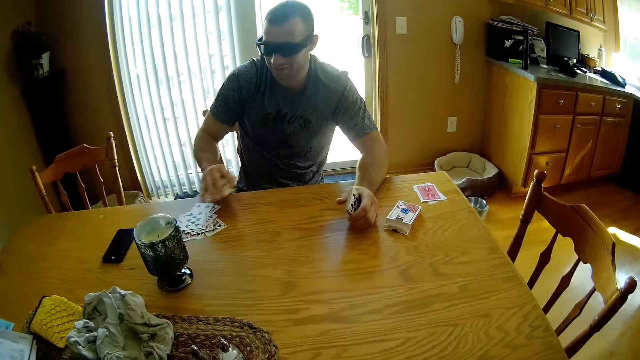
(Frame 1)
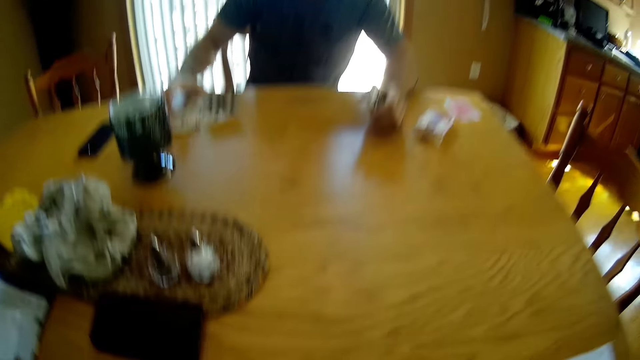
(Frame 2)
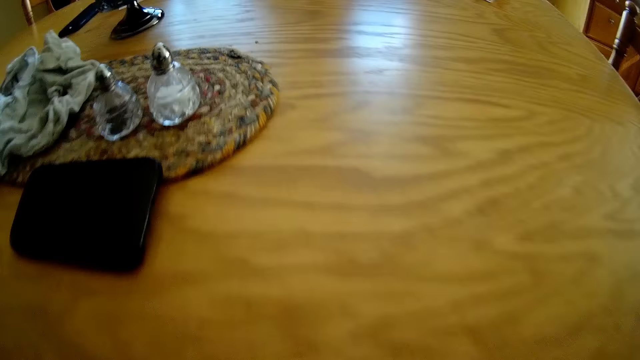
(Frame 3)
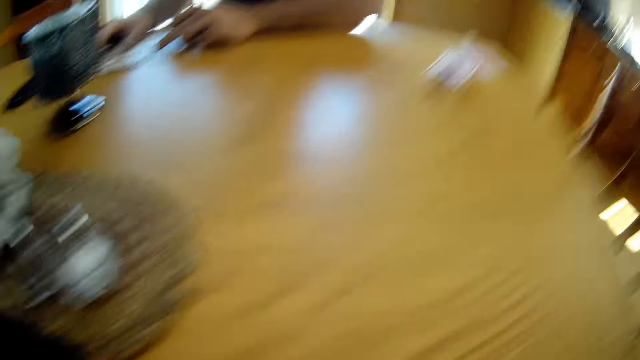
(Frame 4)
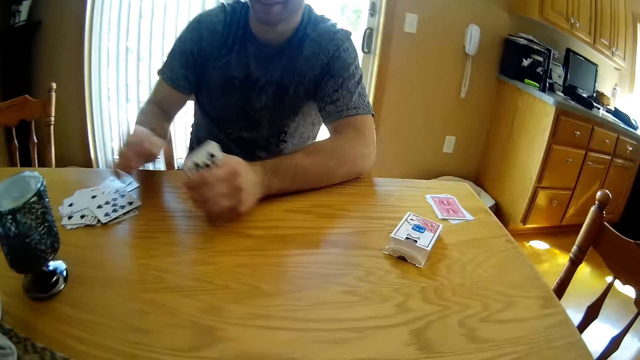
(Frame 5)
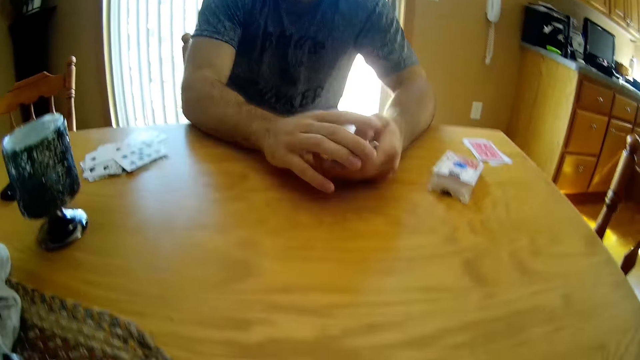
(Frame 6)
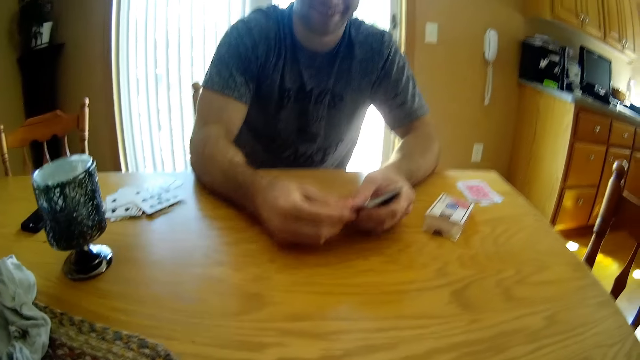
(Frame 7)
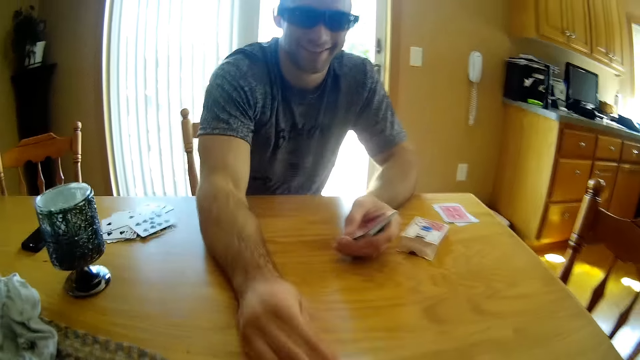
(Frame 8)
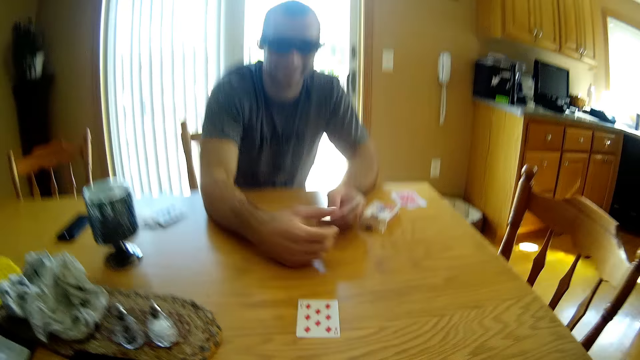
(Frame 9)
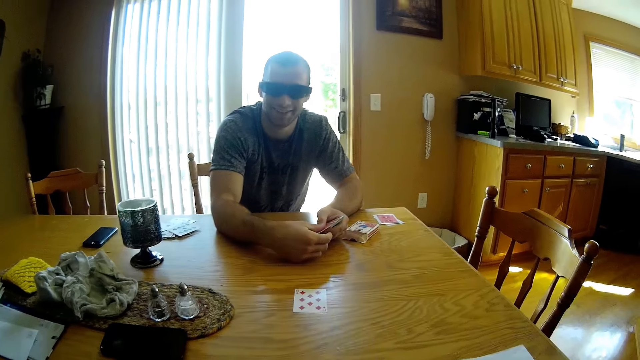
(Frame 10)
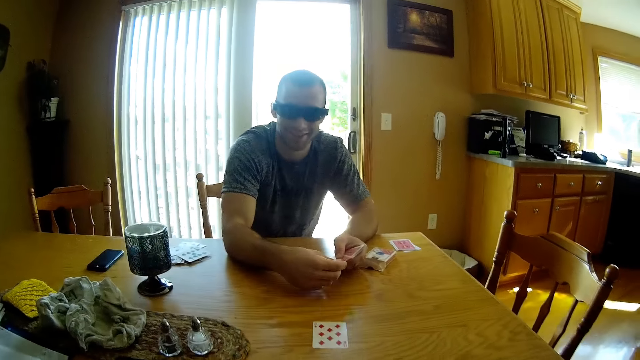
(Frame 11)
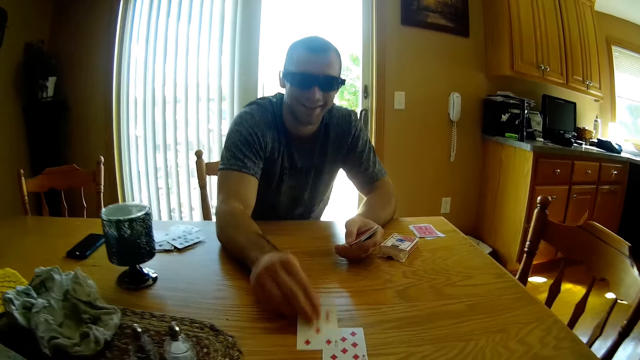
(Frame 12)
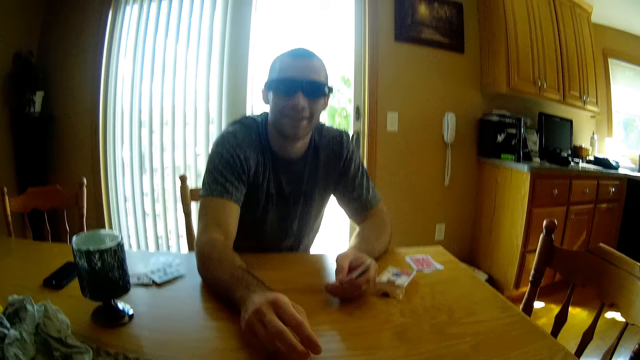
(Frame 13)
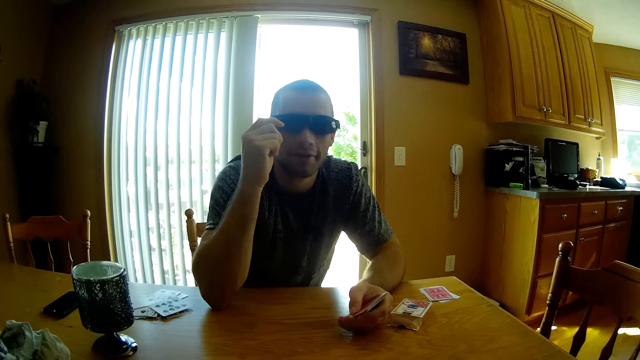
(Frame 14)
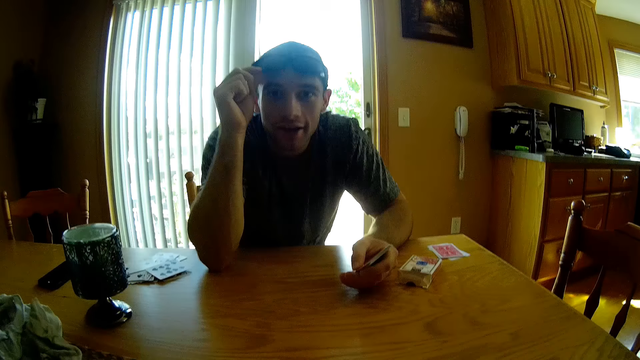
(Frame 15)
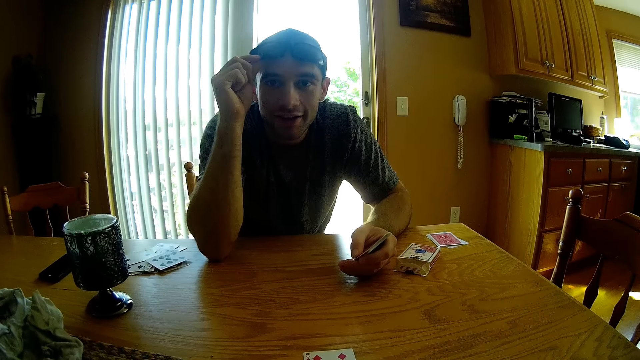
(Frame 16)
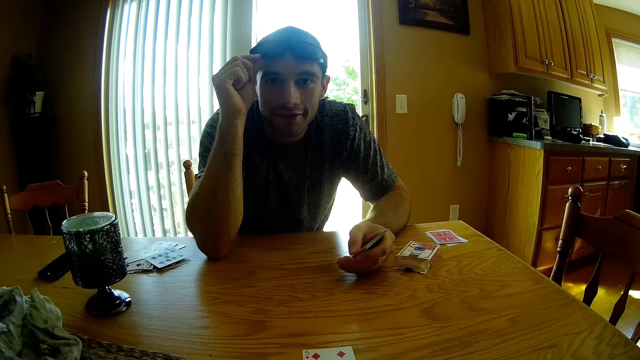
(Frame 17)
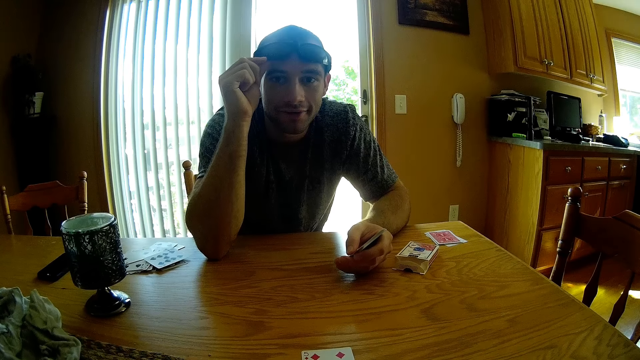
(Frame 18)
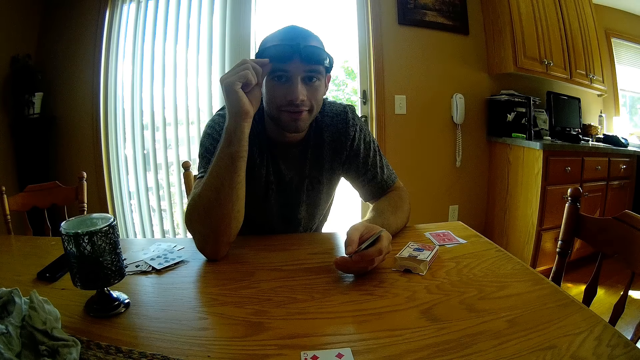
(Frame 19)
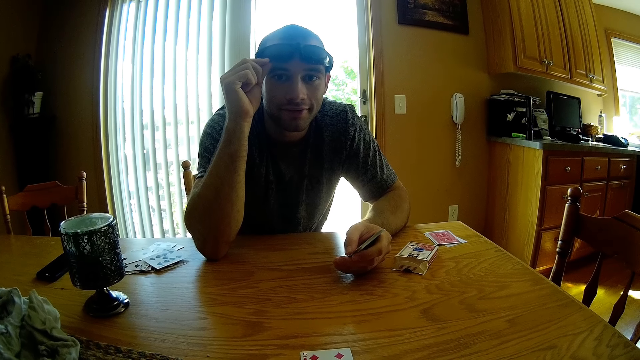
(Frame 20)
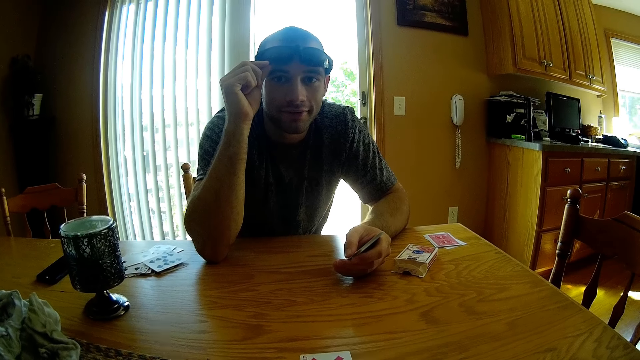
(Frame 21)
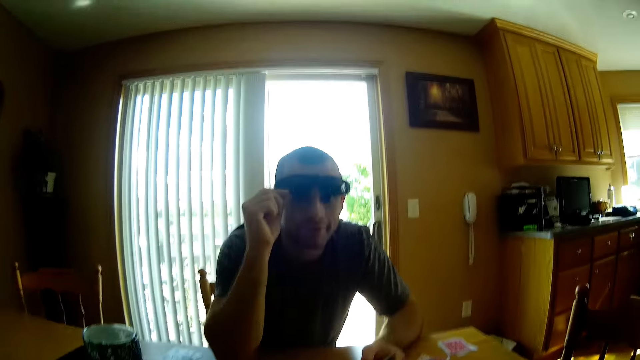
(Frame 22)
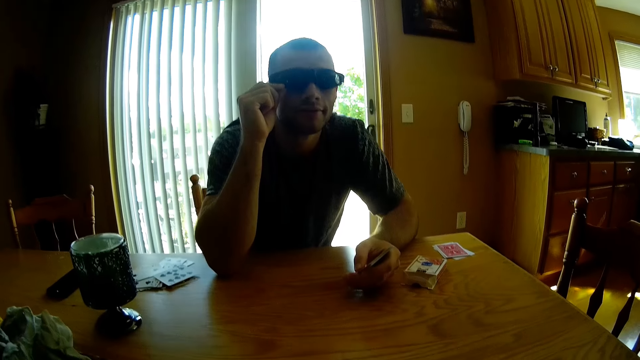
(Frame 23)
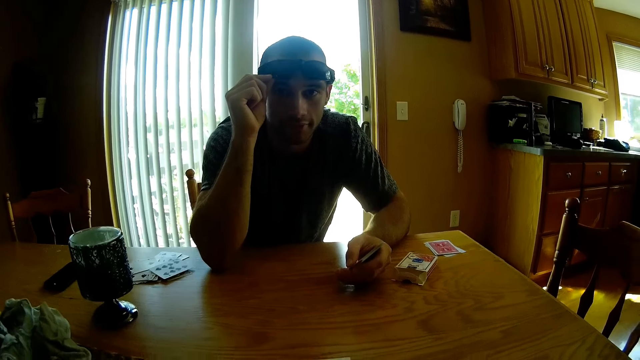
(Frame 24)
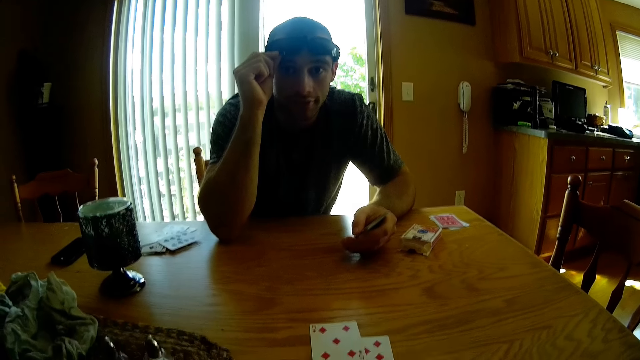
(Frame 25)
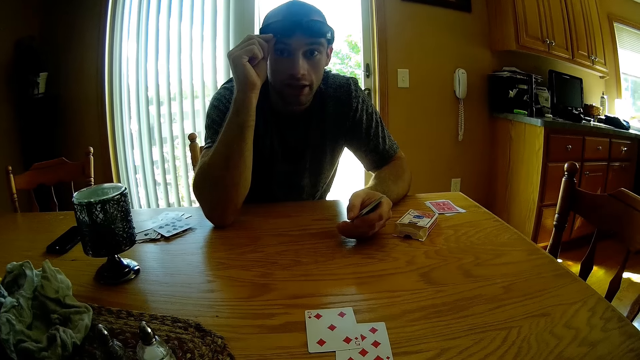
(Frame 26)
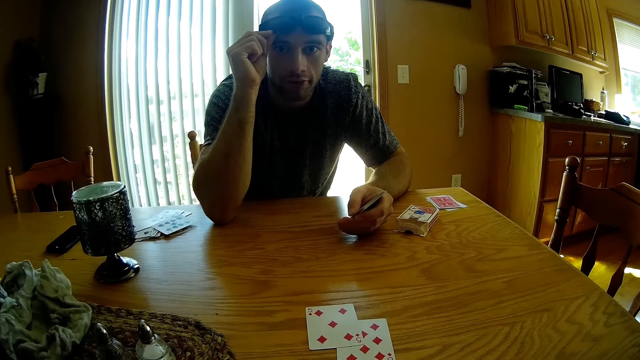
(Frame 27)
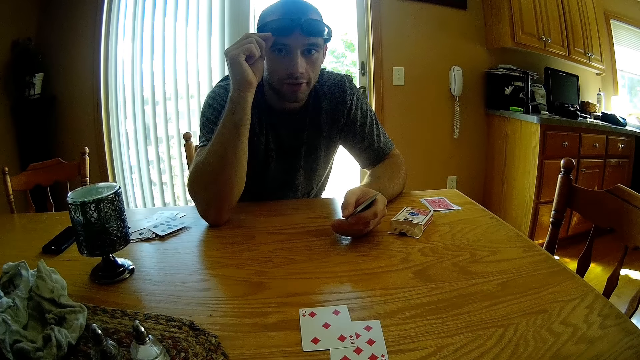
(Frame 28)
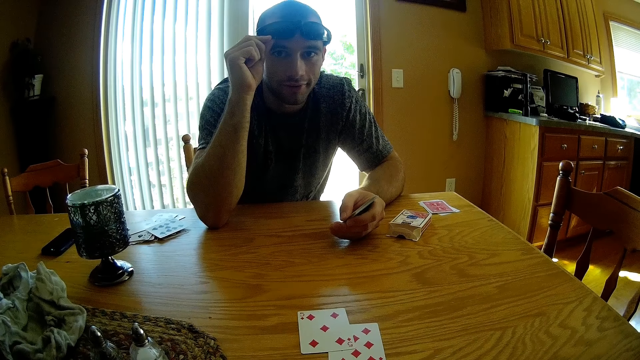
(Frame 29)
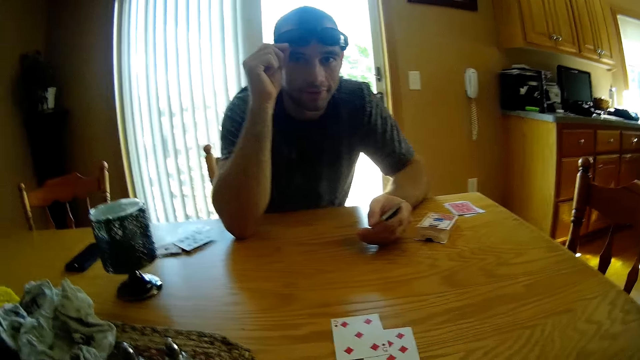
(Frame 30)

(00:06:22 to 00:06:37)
The man places the cards on the table. The camera wearer interacts with the man. The man holds the cards, takes the card, places the card on the table, takes the card and drops the card. He raises the glasses. The camera wearer interacts with the man. The man moves the glasses.

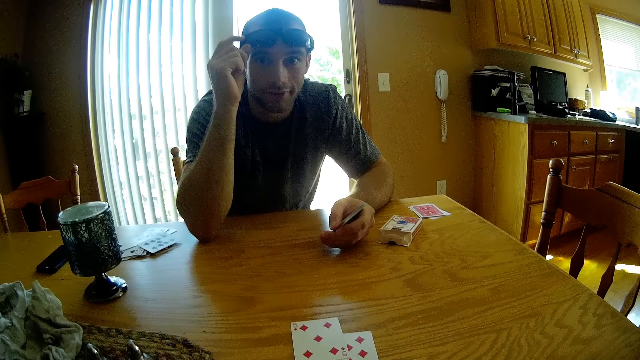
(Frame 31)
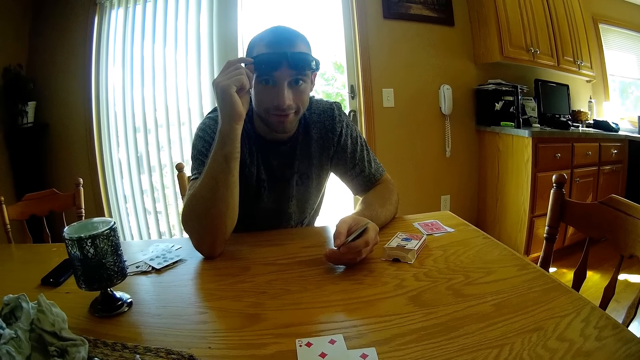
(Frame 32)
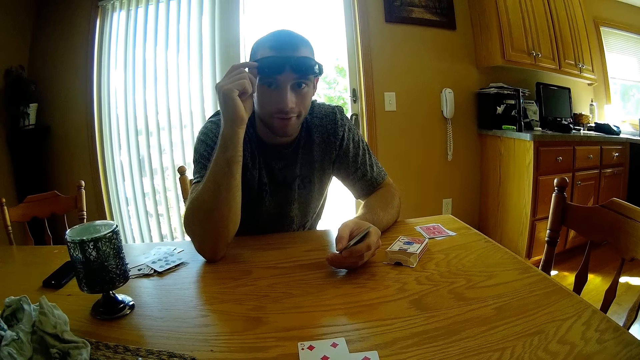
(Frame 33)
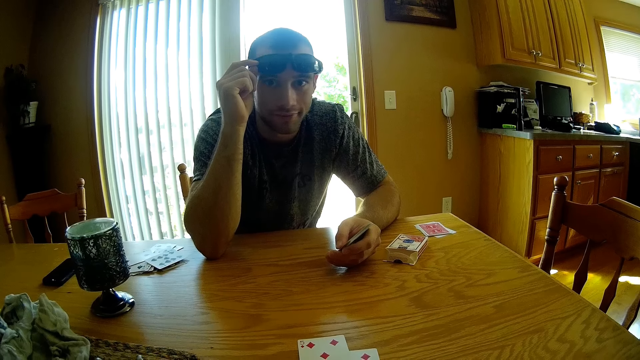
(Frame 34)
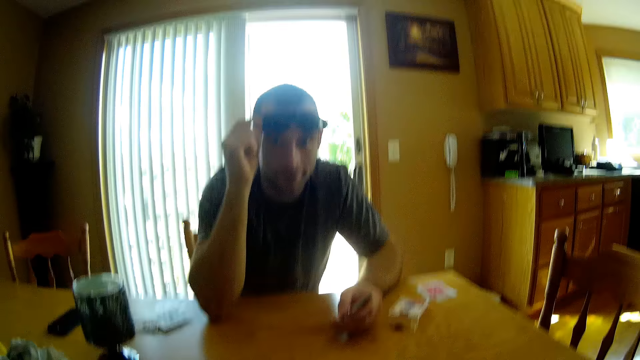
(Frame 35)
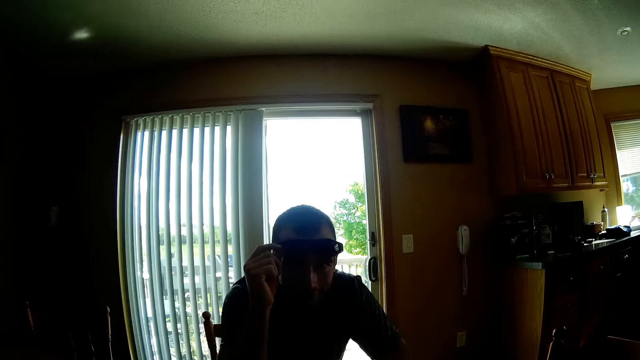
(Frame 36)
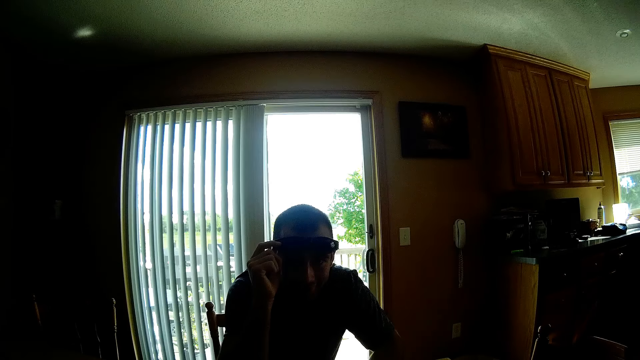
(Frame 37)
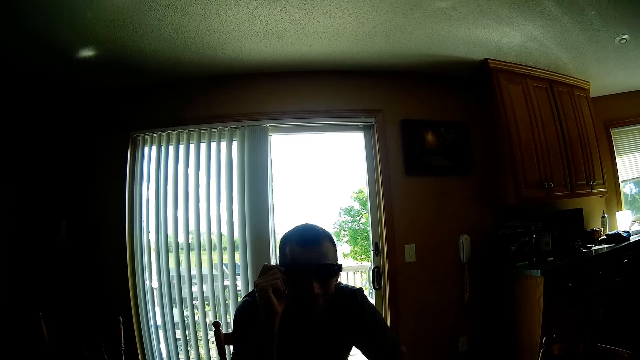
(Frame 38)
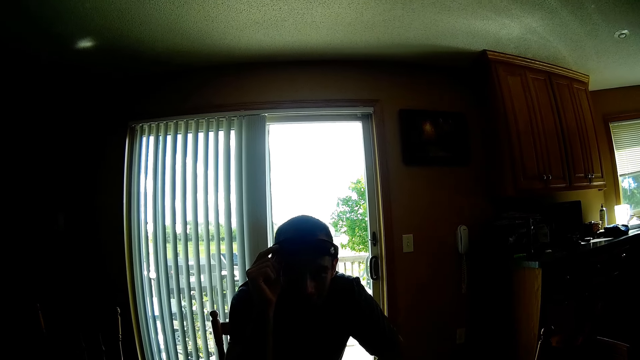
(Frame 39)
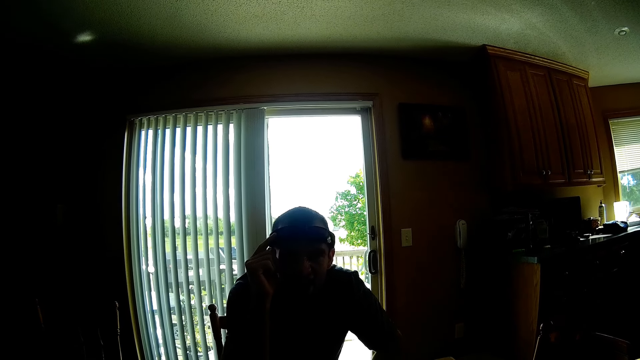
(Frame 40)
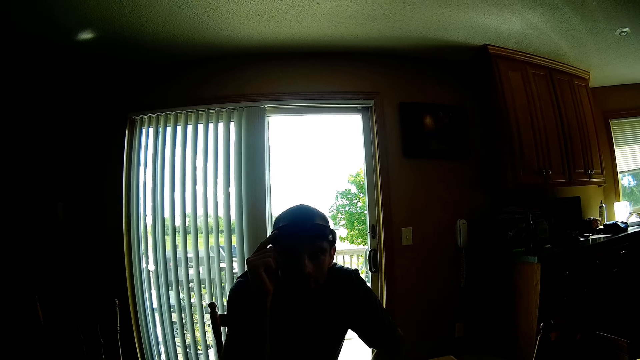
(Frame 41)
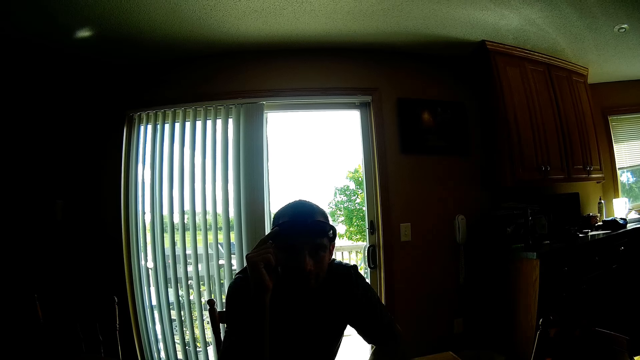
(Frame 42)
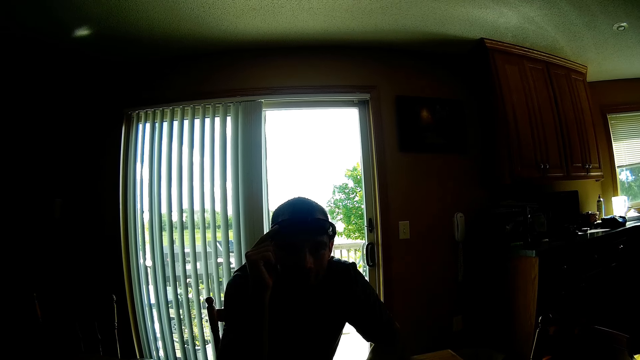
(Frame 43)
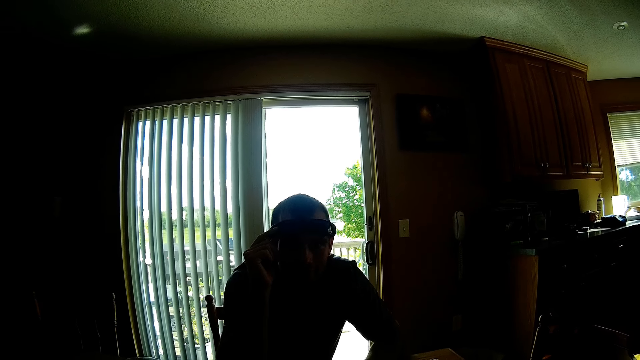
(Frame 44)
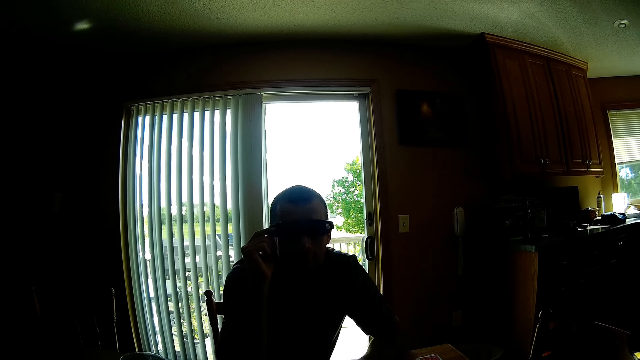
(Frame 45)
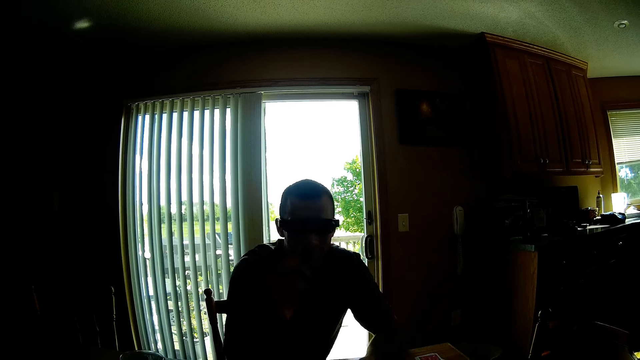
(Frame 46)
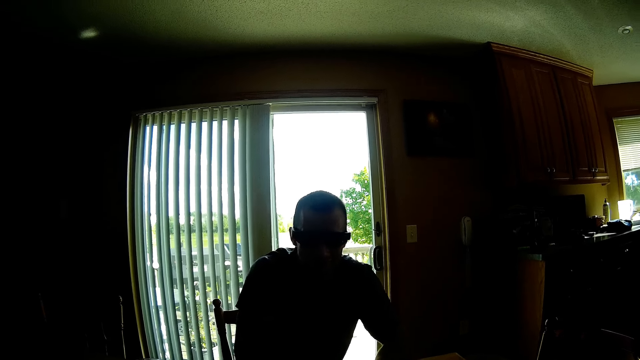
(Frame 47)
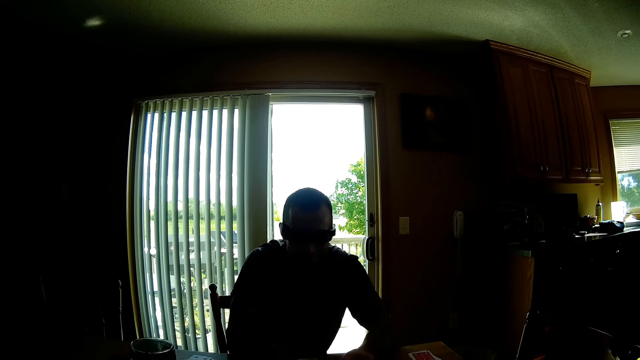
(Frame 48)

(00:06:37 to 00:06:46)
The man moves the glasses.
